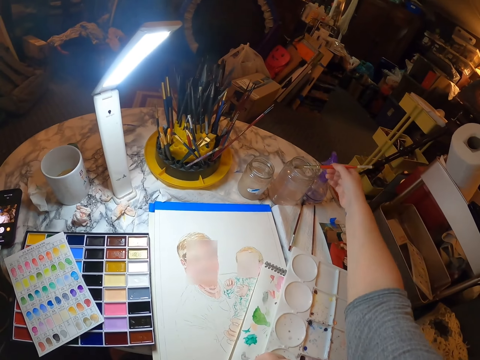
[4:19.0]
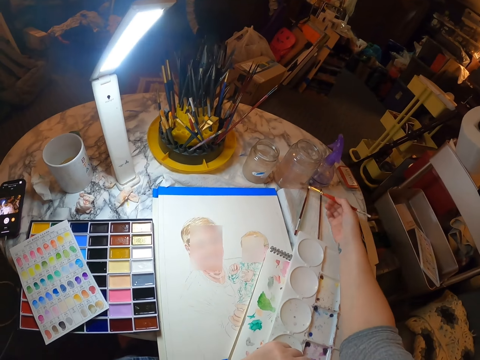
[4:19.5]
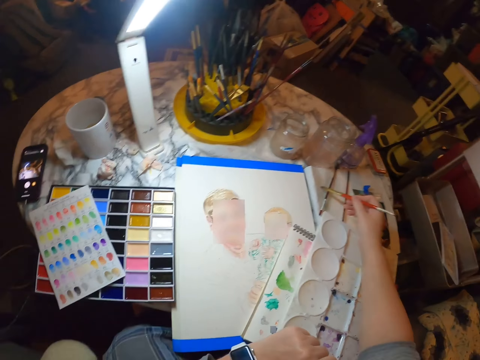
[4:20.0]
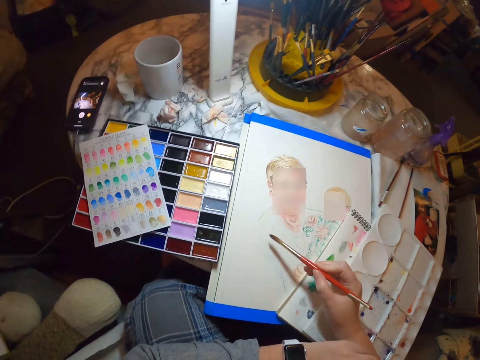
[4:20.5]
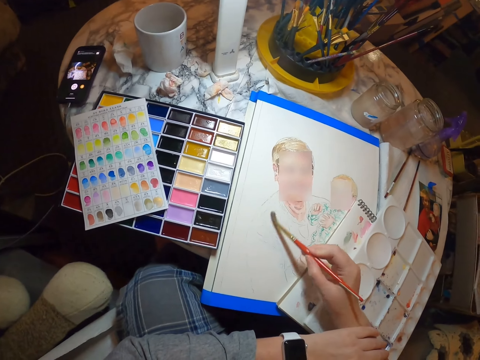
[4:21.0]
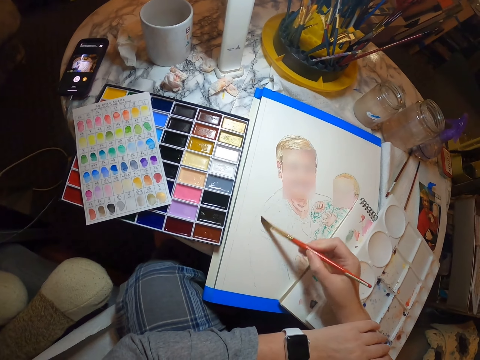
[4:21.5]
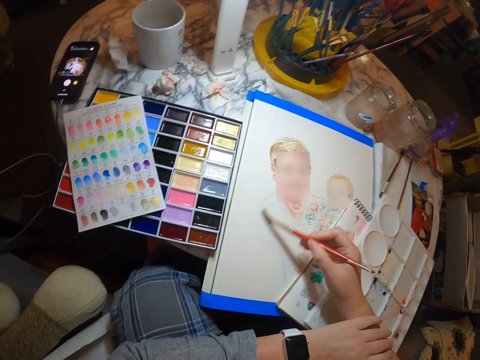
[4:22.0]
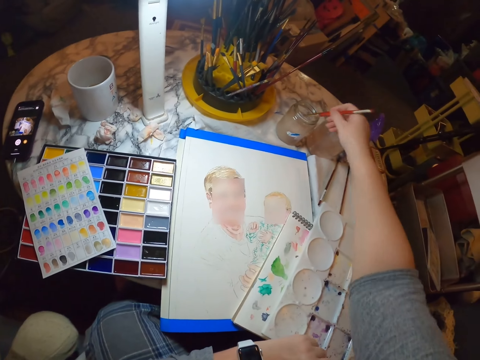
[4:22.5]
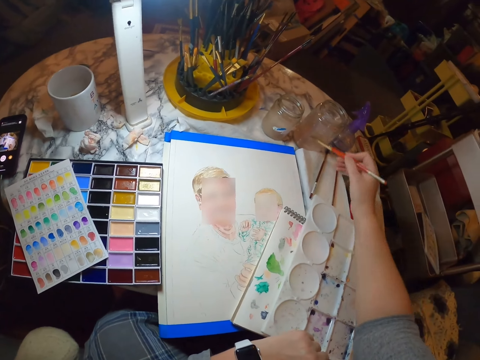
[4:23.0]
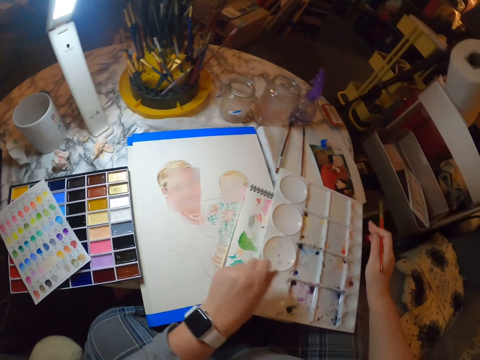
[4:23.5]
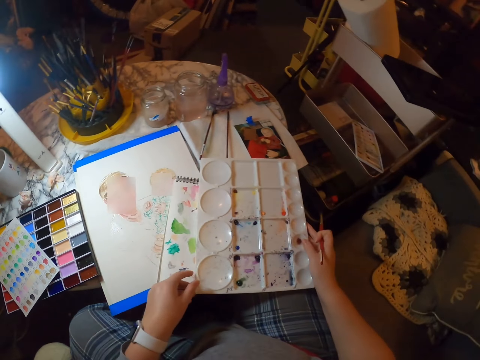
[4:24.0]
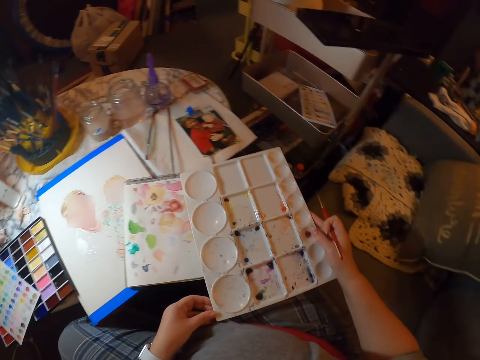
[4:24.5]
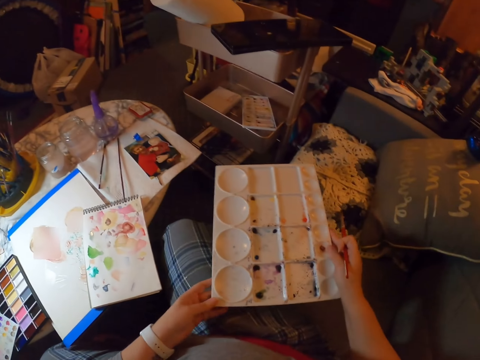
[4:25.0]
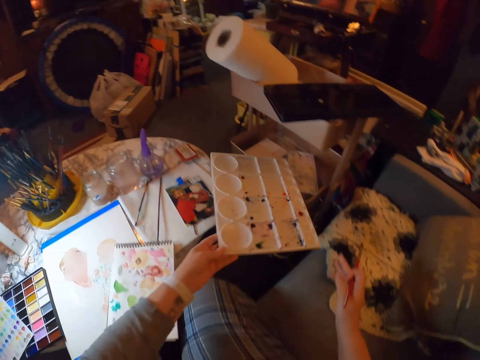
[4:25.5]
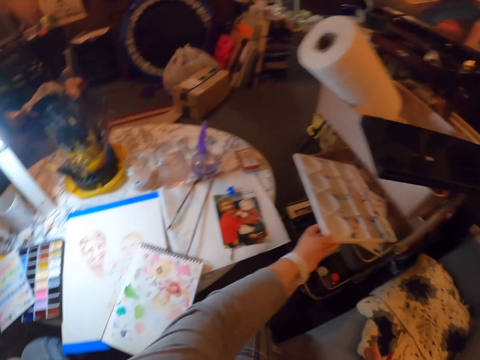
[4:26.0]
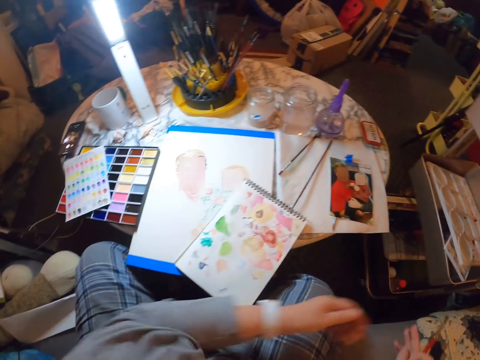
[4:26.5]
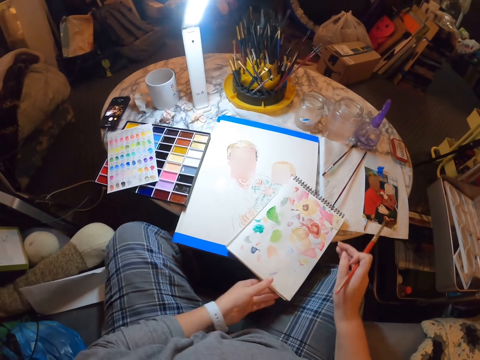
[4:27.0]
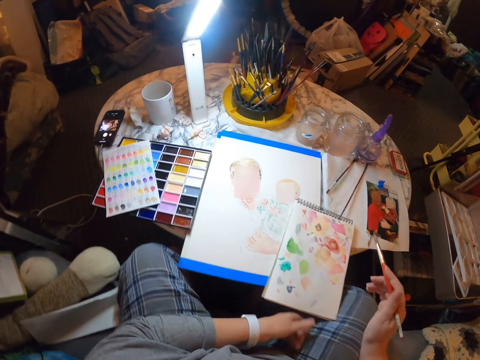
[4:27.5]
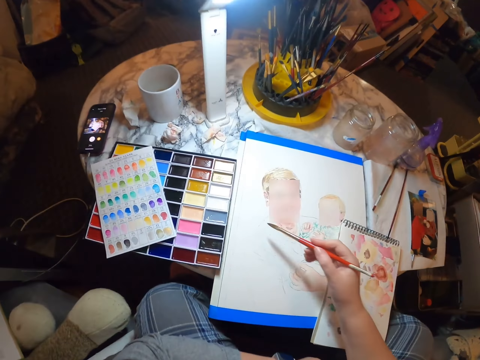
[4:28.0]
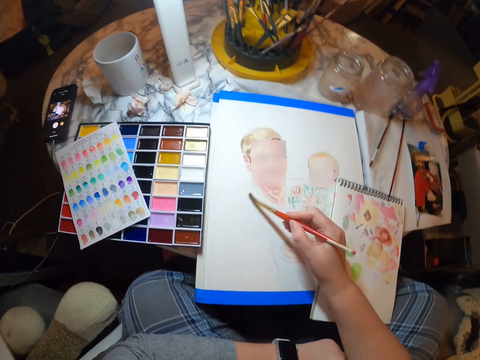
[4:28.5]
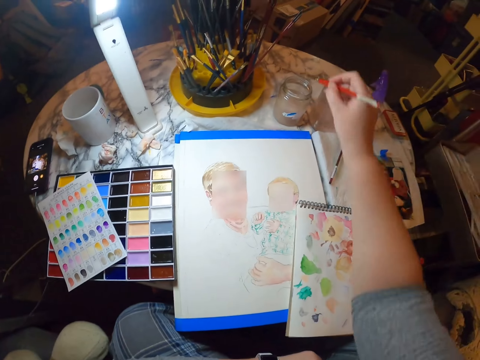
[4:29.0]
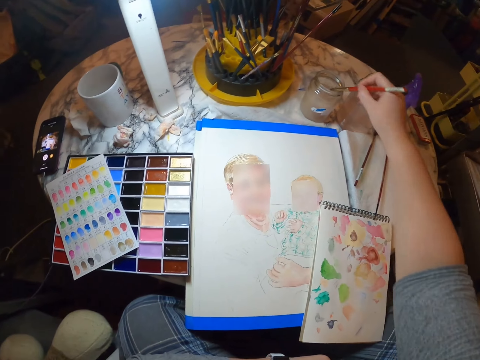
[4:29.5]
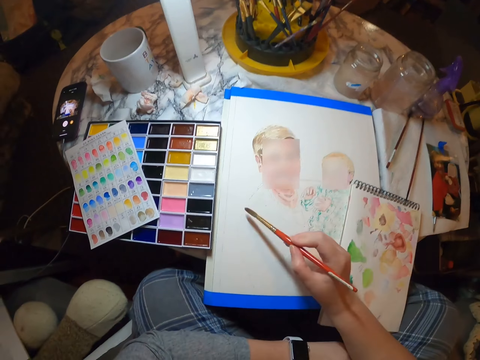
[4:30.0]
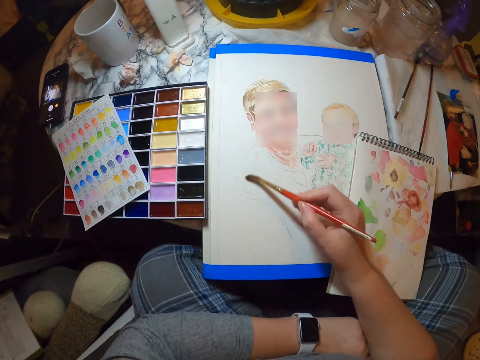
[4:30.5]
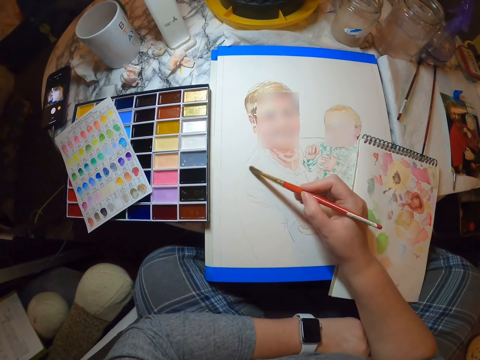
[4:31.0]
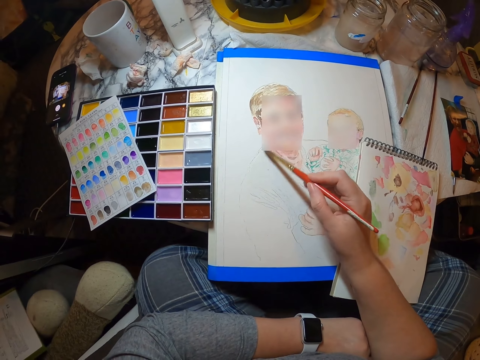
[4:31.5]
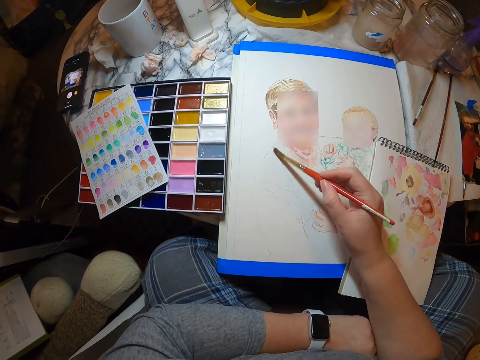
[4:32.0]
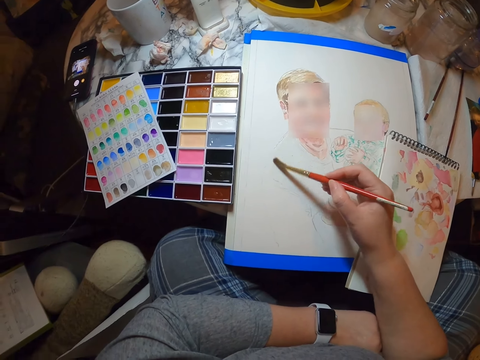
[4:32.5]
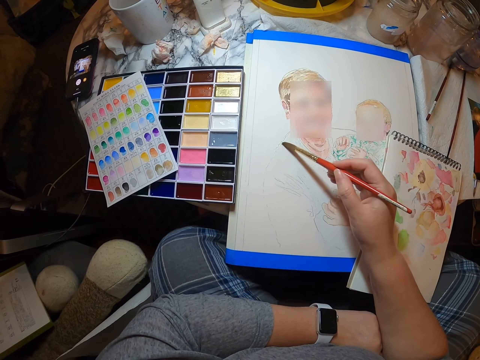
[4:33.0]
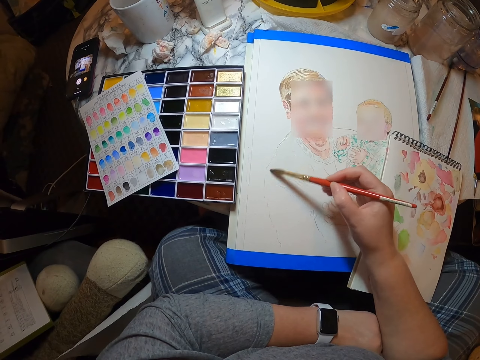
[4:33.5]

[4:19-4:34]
The camera wearer rubs the brush on a book. They paint the drawing. They dip the brush in a jar. They take a paint tray and put the paint tray in a drawer. They move the book. They paint the drawing. They dip the brush in the jar and paint the drawing.

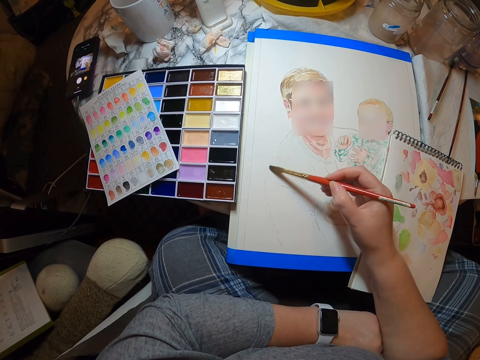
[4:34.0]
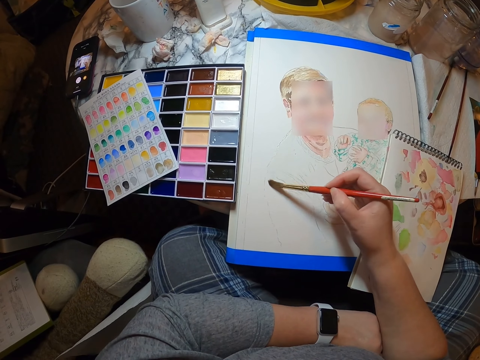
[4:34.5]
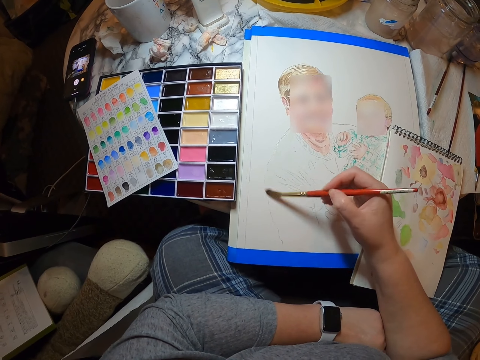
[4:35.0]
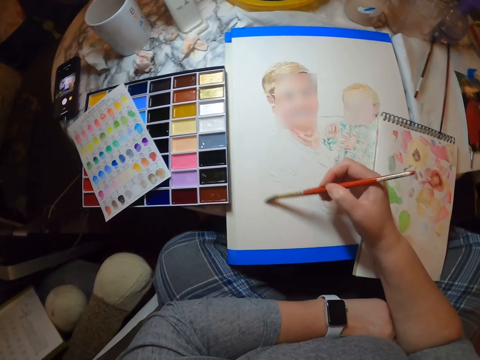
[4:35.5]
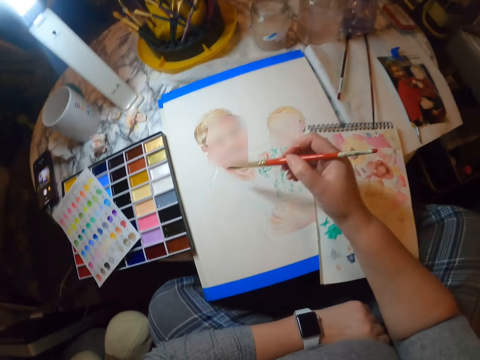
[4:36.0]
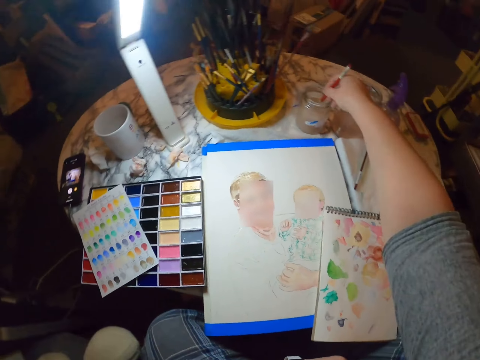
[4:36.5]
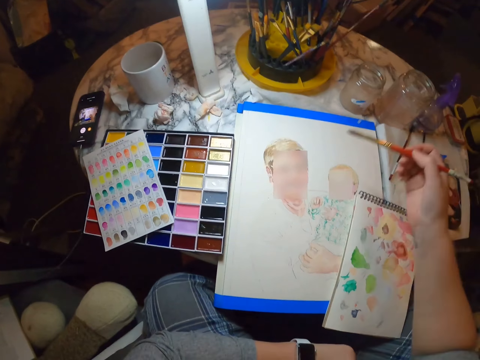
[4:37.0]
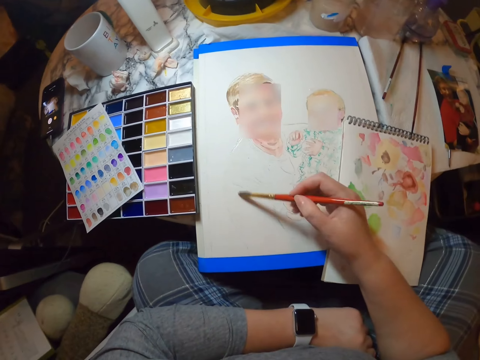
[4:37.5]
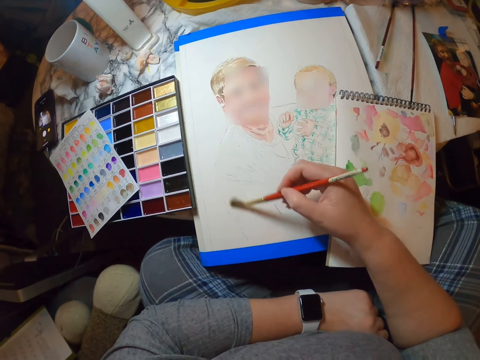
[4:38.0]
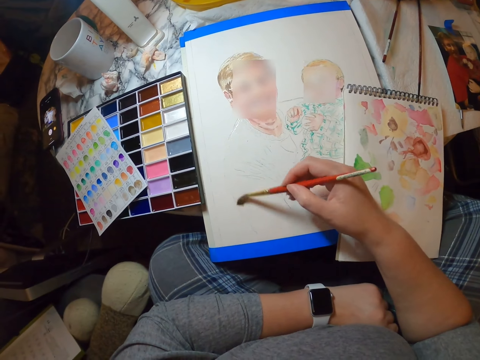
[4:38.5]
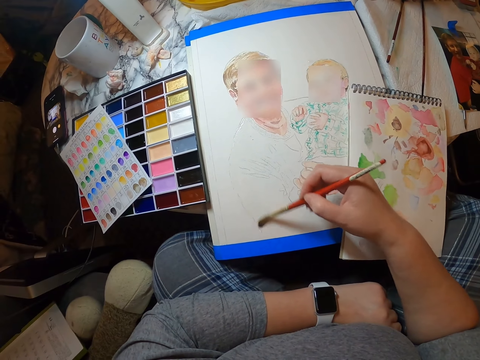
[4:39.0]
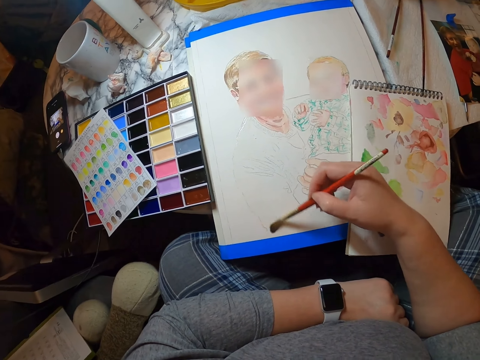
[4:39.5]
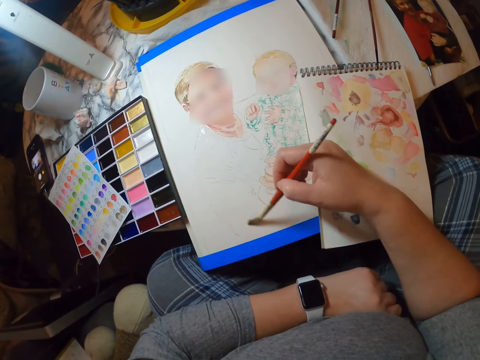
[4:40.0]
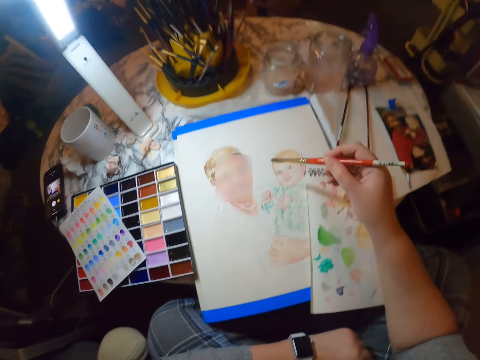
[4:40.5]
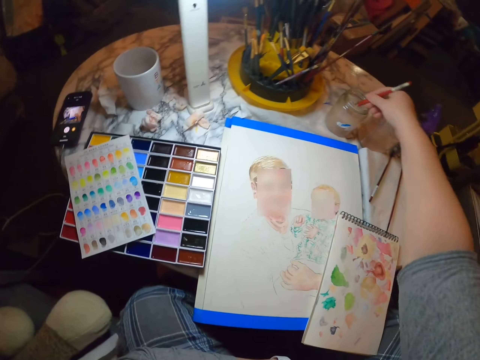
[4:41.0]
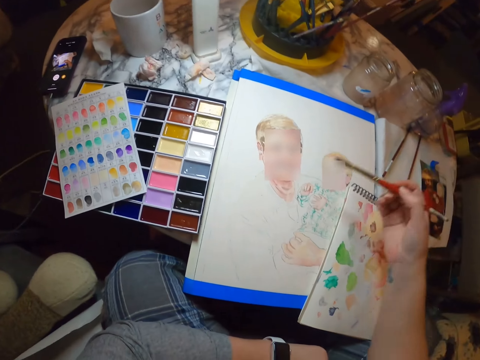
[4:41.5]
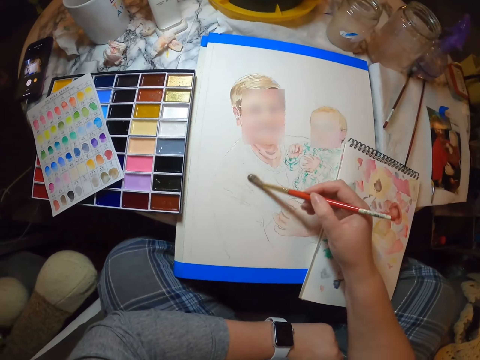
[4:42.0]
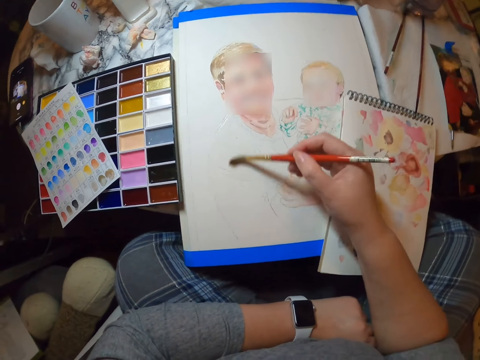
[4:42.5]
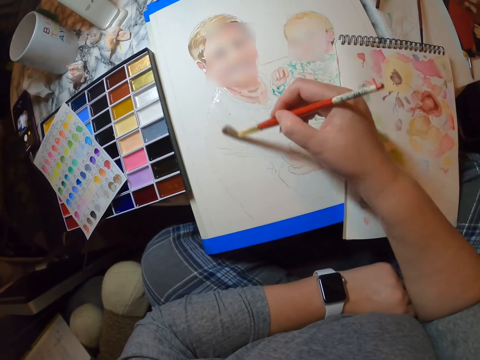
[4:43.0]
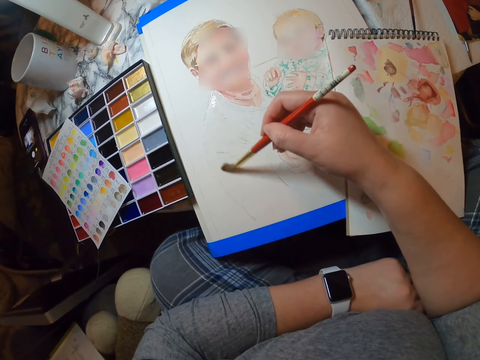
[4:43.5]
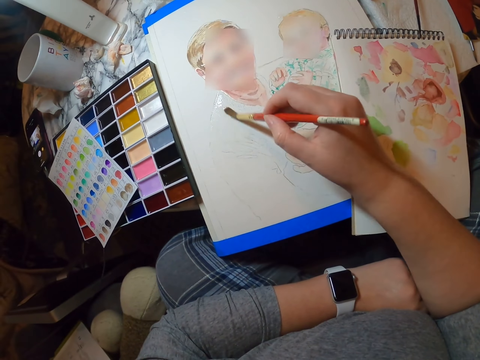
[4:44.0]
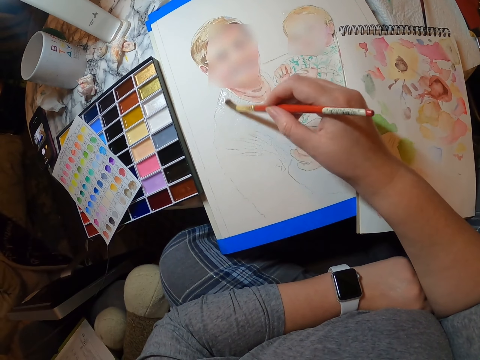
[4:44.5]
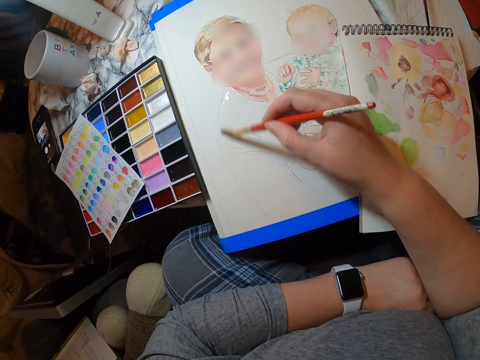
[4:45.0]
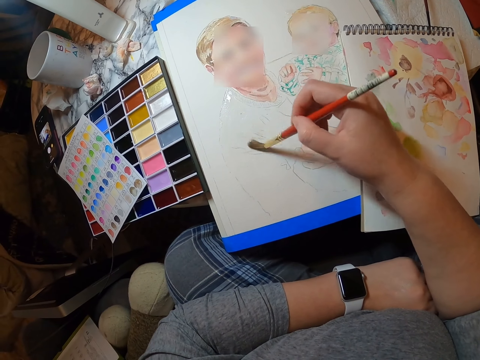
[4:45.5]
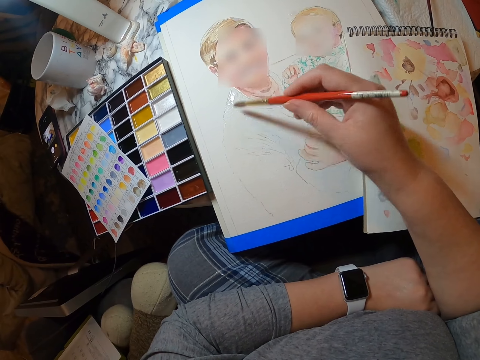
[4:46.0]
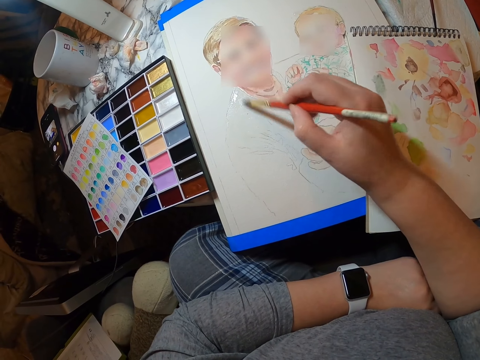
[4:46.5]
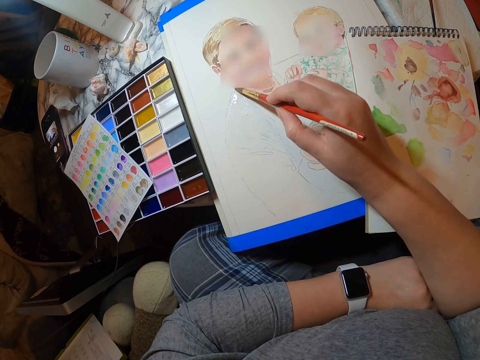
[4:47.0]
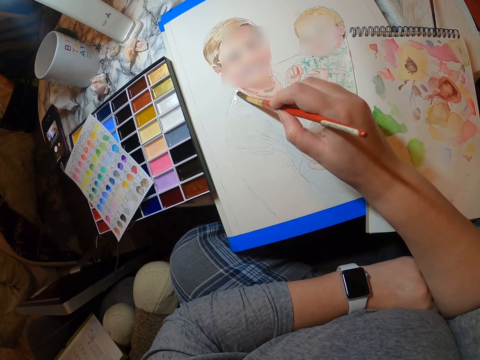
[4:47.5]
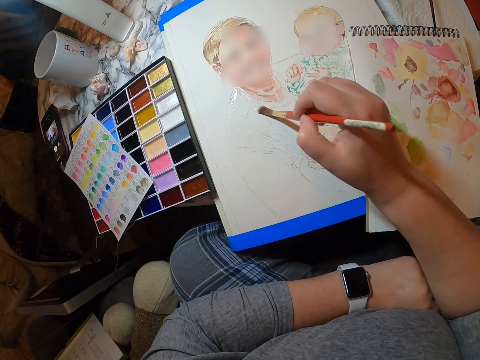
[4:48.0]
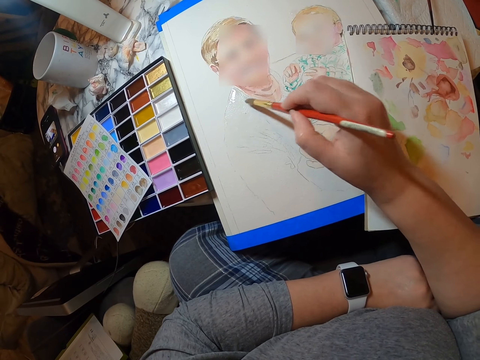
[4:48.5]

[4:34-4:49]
The camera wearer dips a brush in a jar and paints the drawing. They dip the brush in the jar and paint the drawing.
